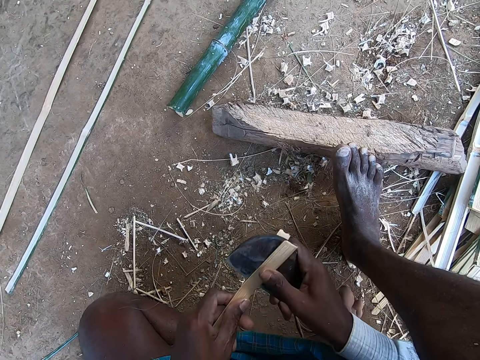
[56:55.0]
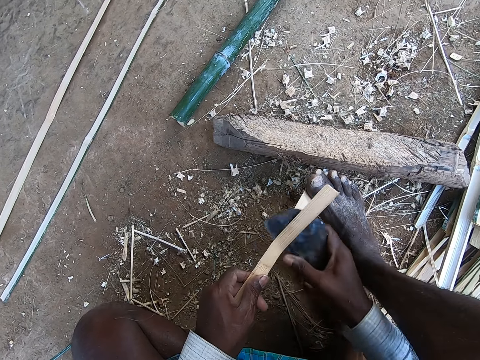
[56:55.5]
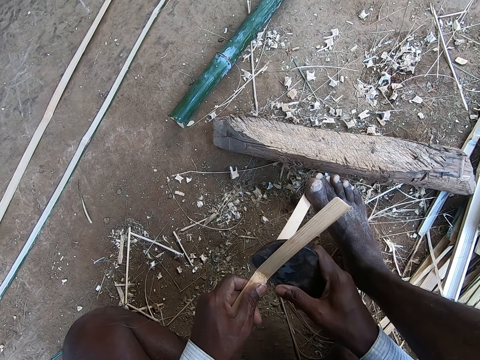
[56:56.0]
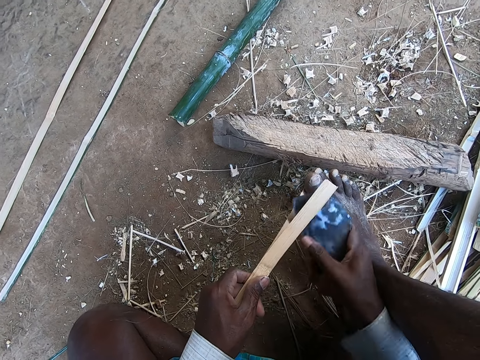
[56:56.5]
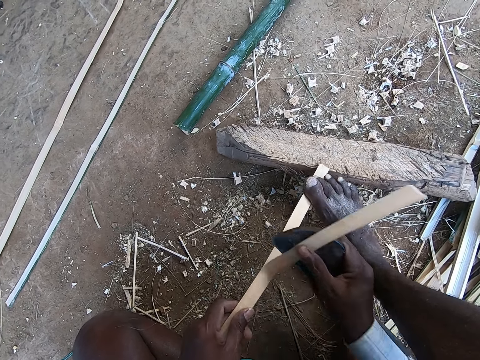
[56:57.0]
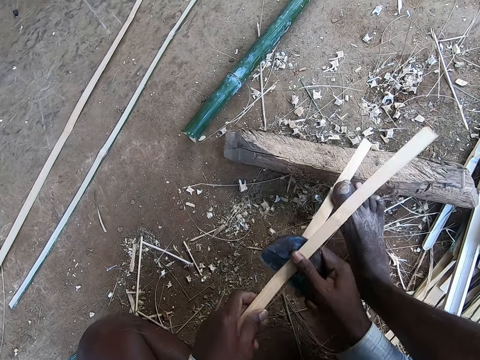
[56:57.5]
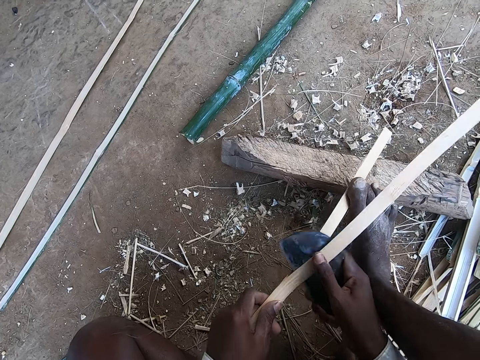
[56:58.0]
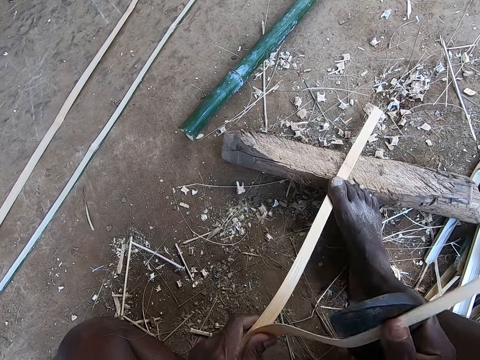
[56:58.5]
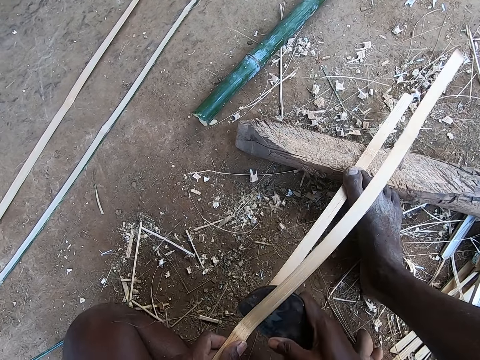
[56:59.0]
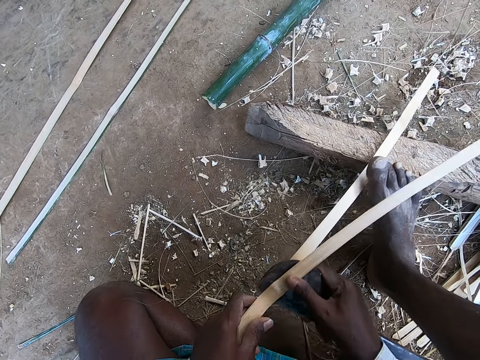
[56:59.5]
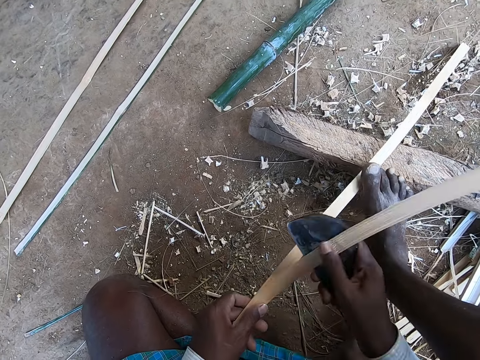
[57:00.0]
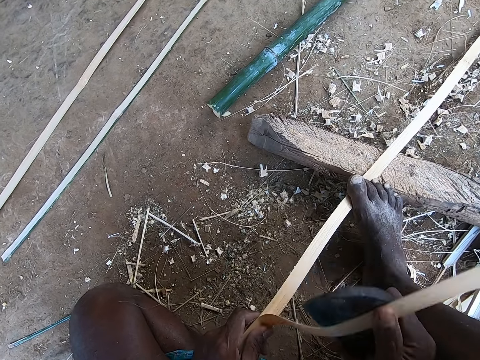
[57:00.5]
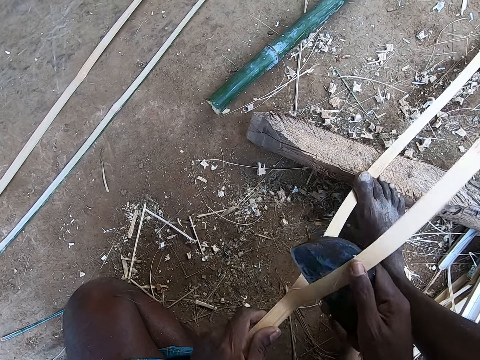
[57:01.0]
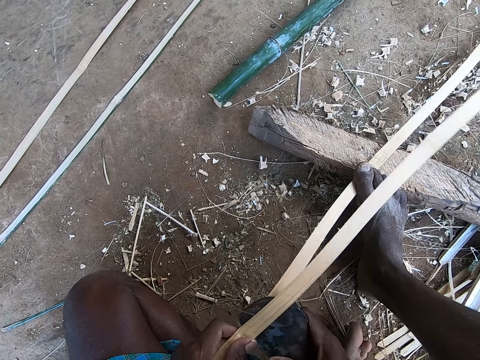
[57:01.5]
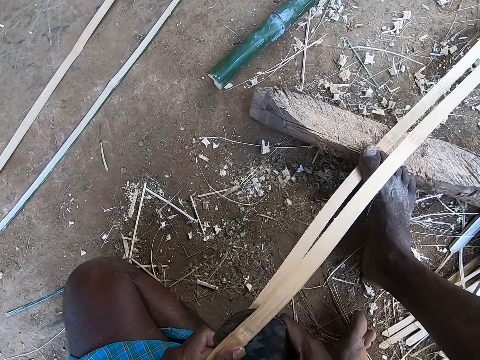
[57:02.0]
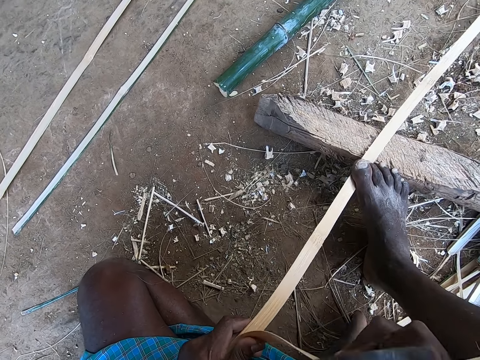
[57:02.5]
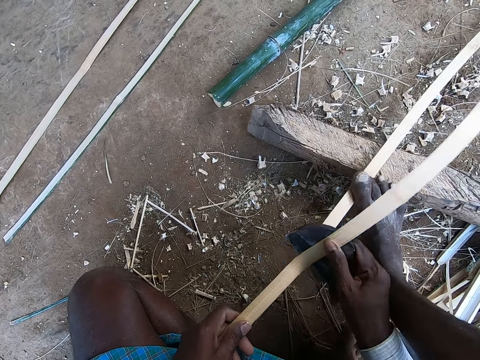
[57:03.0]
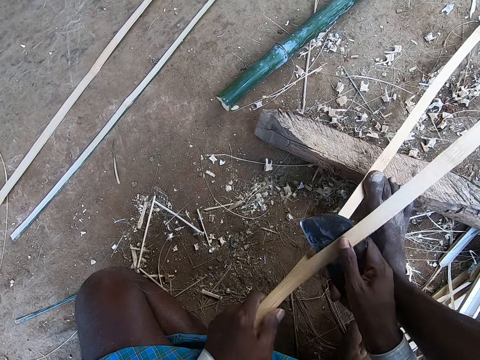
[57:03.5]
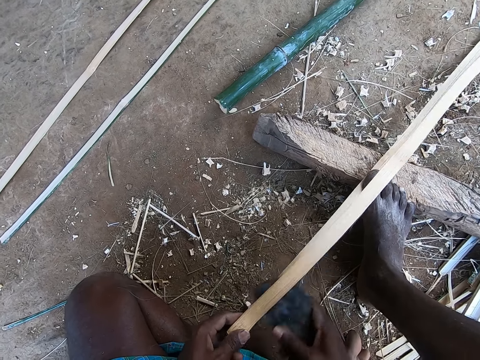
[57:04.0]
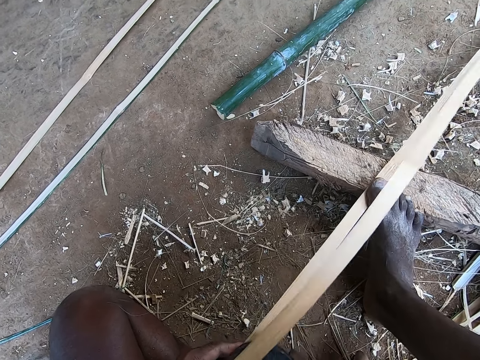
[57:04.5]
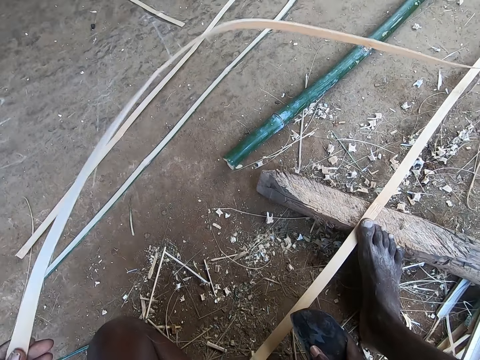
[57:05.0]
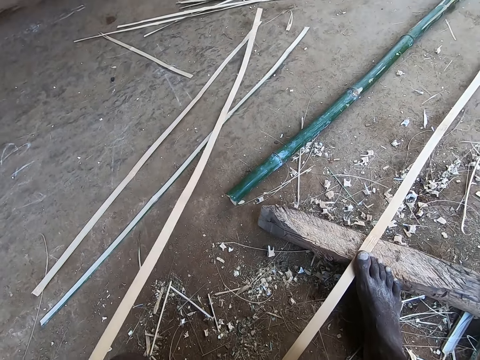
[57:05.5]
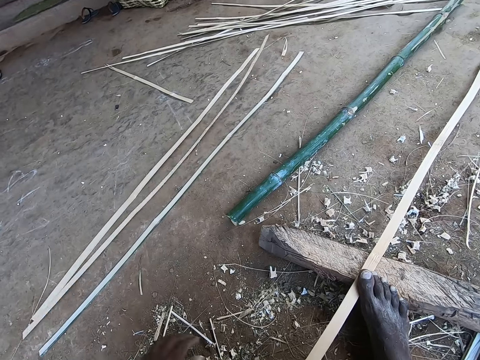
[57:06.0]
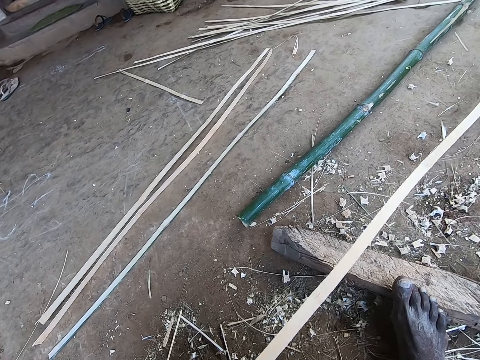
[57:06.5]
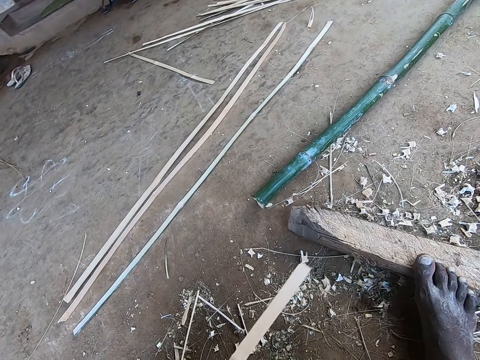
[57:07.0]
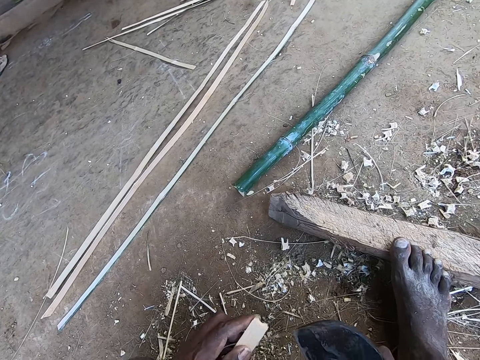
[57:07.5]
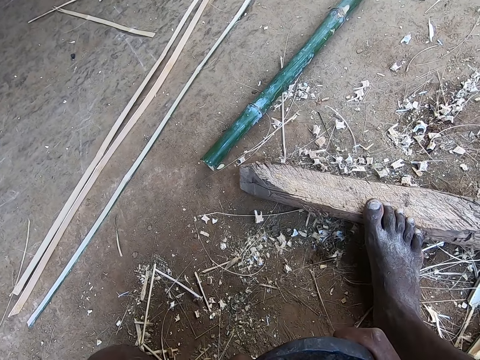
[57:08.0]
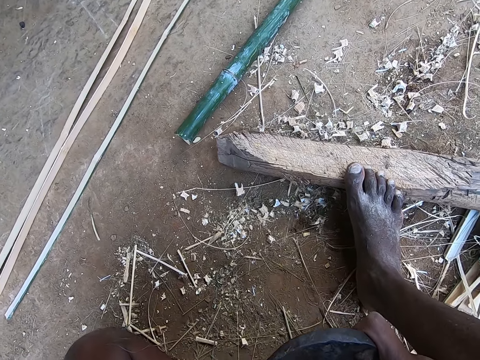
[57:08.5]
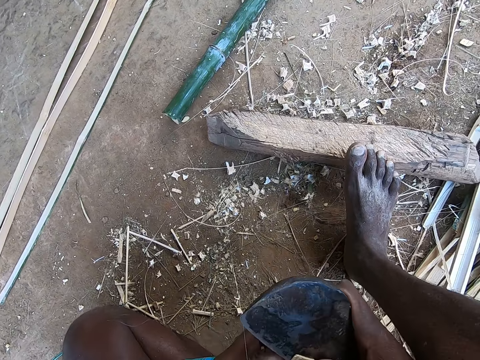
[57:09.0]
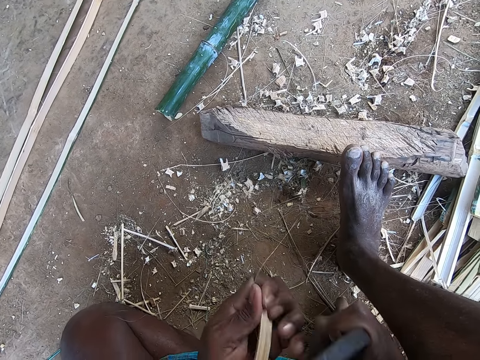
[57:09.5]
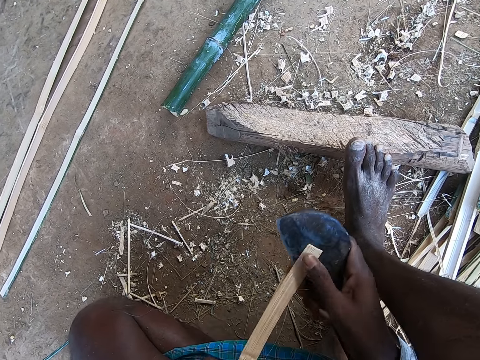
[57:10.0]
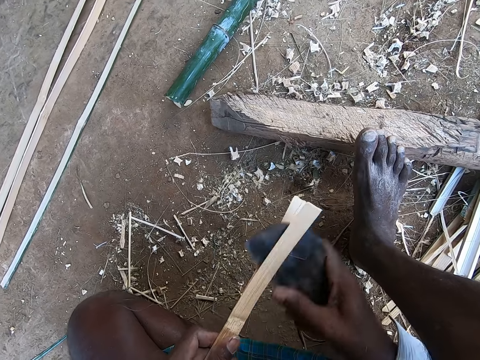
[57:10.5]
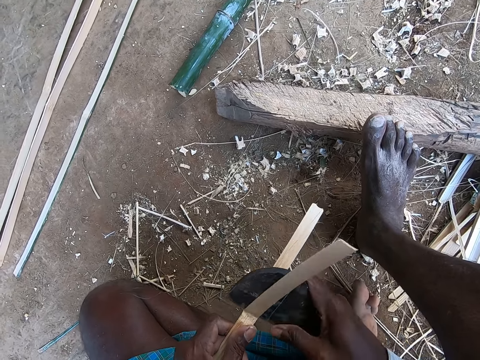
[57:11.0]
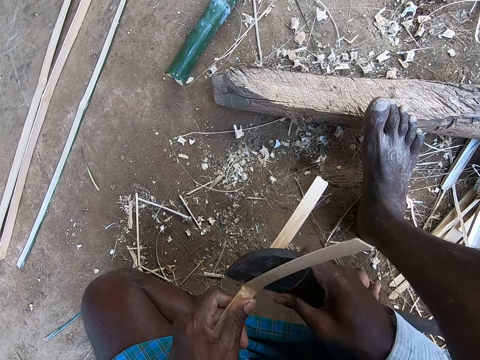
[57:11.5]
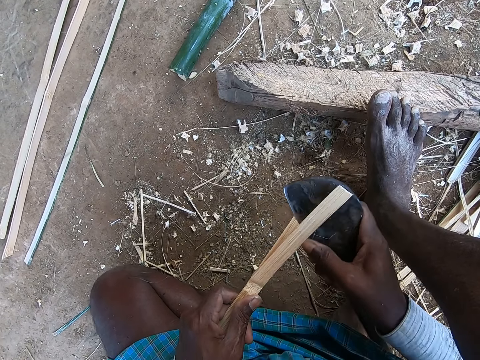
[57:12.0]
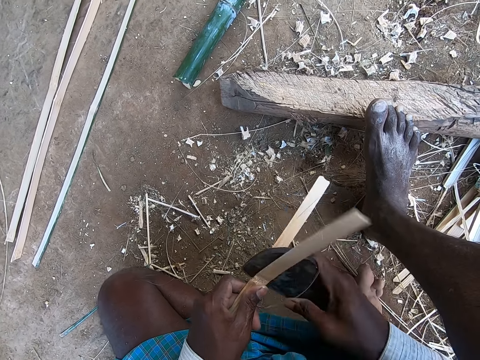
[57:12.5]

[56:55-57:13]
The camera wearer peels the bamboo stick. He drops the bamboo strip in his left hand on the floor. He throws the bamboo. He picks the bamboo strip on the wood with his right hand. He pulls the bamboo stick. He splits the bamboo strip in his left hand with the bamboo knife in his right hand. He peels the bamboo stick.

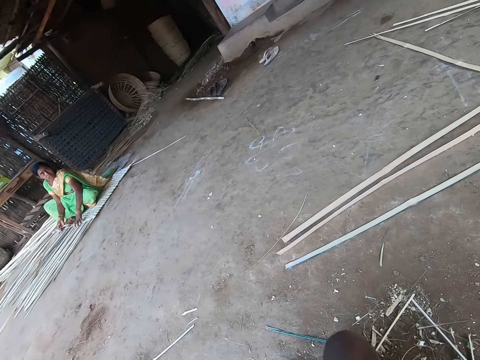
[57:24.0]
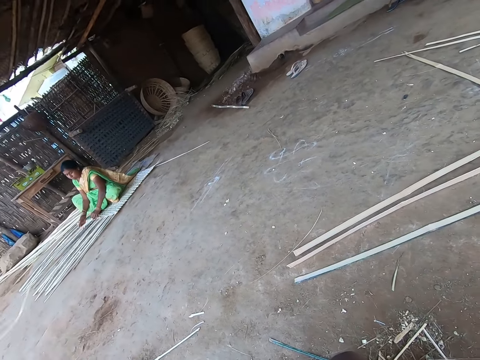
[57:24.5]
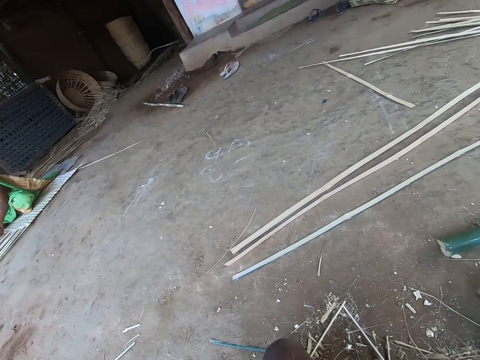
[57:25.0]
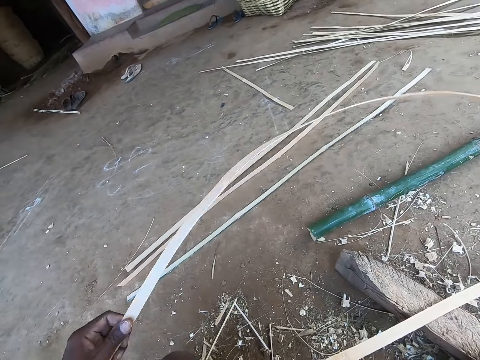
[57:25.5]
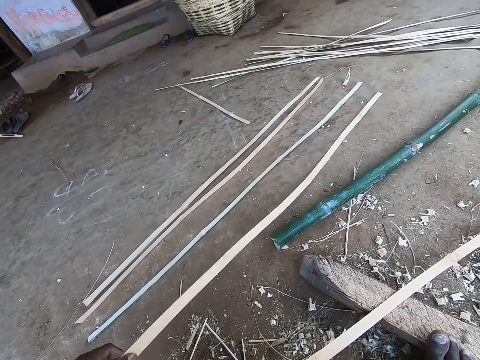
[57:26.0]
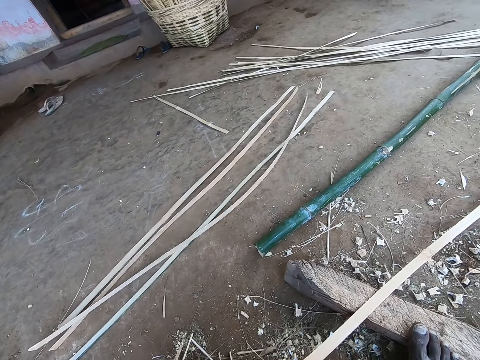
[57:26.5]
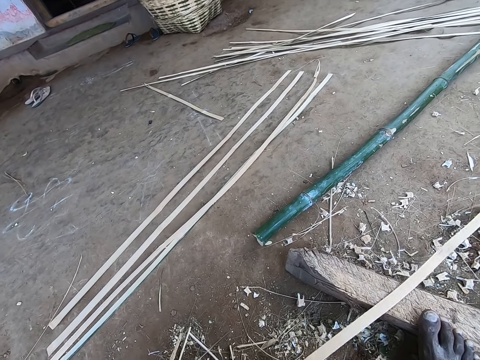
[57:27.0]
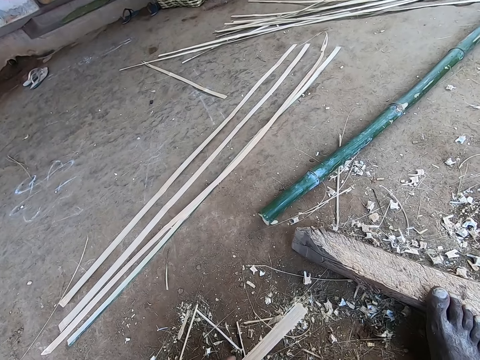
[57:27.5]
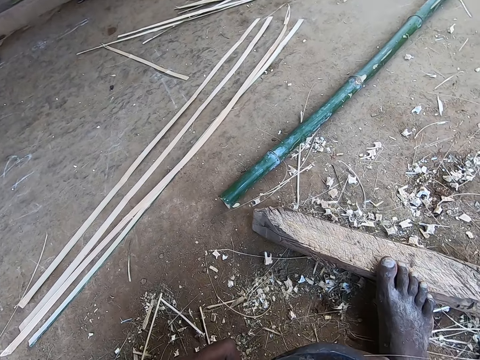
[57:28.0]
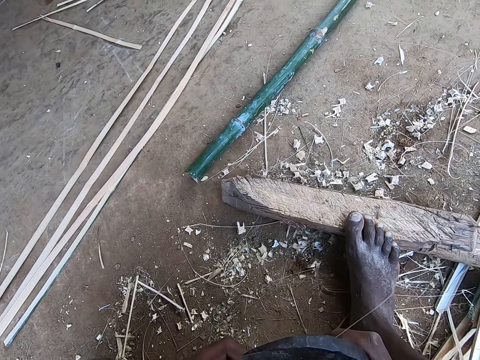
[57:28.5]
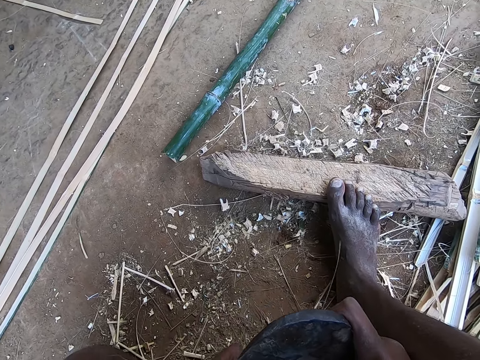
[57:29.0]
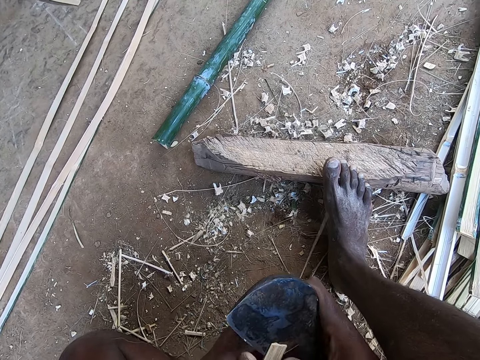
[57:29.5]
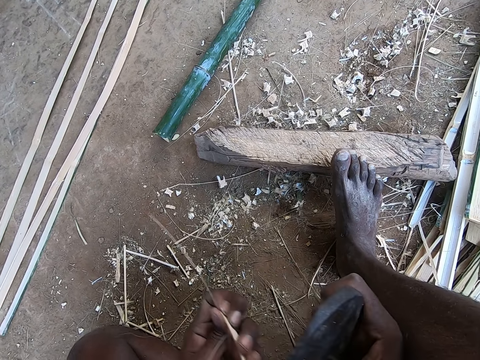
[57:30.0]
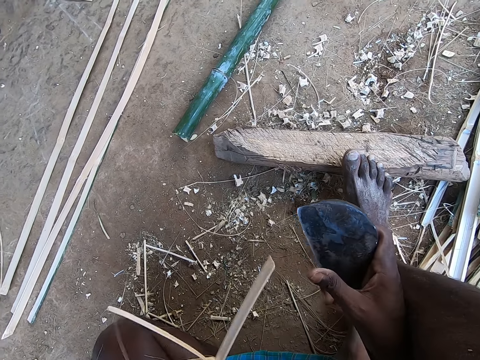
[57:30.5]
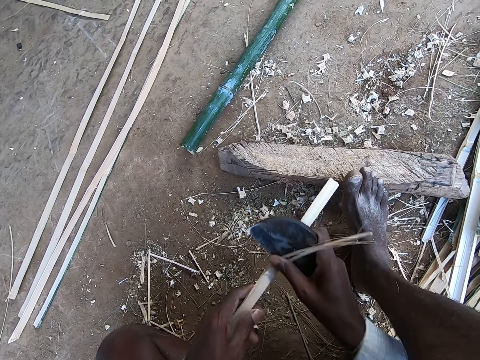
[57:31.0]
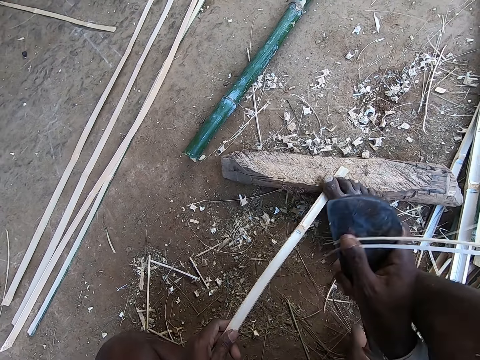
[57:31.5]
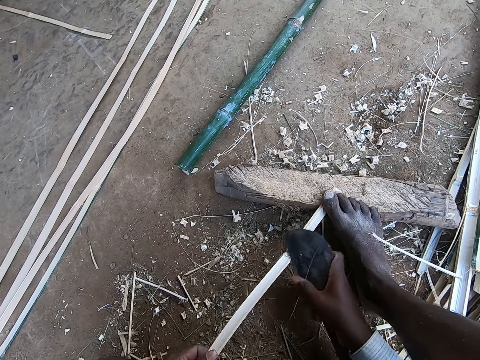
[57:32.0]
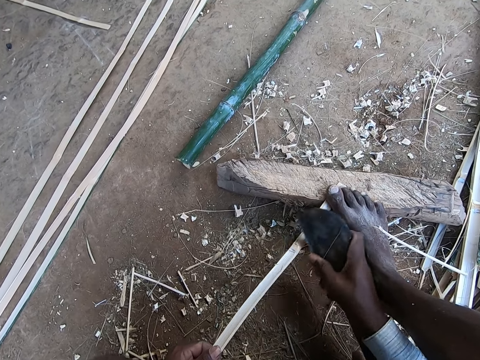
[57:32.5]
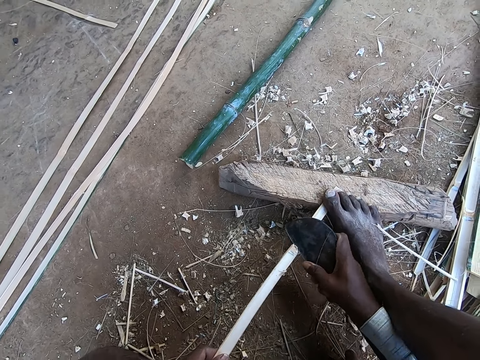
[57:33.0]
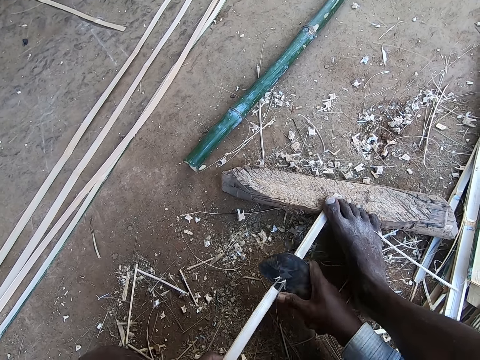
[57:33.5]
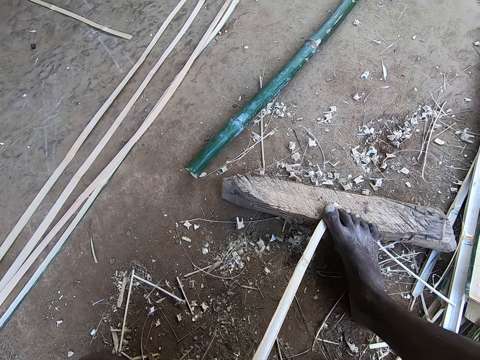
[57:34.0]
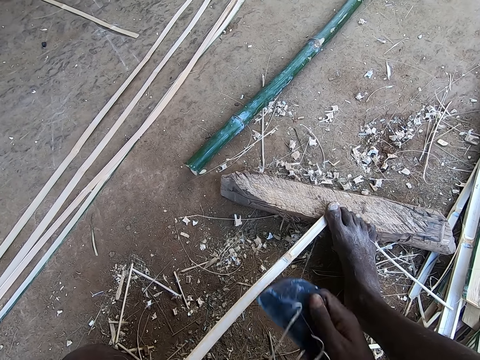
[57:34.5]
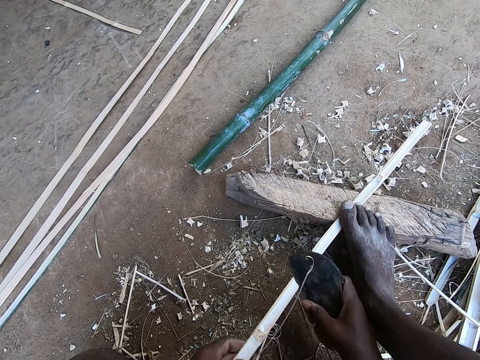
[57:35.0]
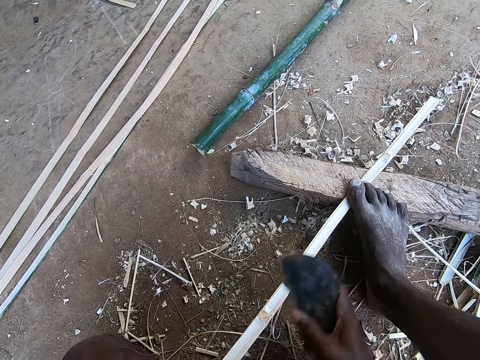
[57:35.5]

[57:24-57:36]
A woman aligns the bamboo strips in both hands. The camera wearer drops the bamboo strip in his left hand on the floor. He throws the bamboo. He picks the bamboo strip on the wood with his right hand. He pulls the bamboo stick. He scrapes the bamboo strip in his left hand with the bamboo knife in his right hand. He peels the bamboo stick.
